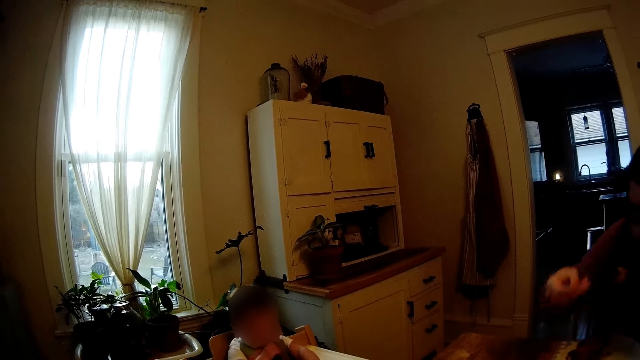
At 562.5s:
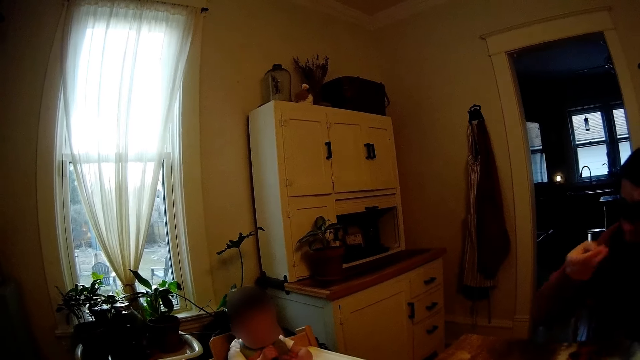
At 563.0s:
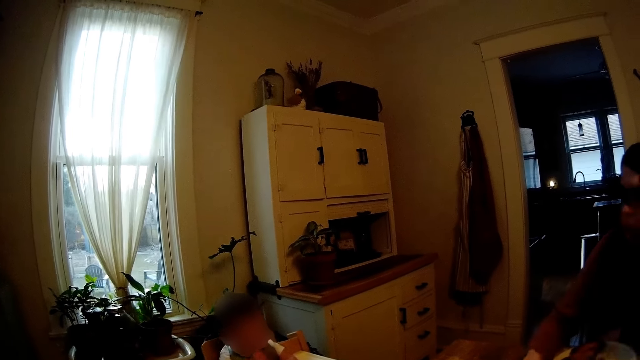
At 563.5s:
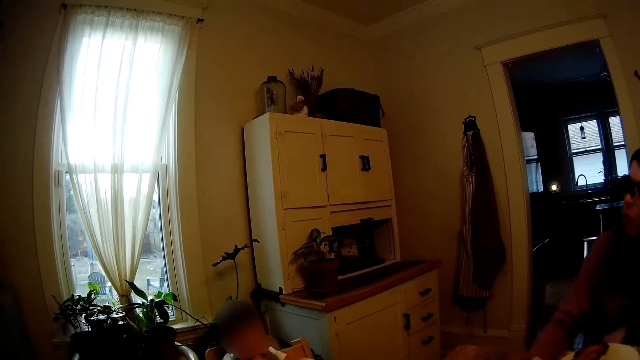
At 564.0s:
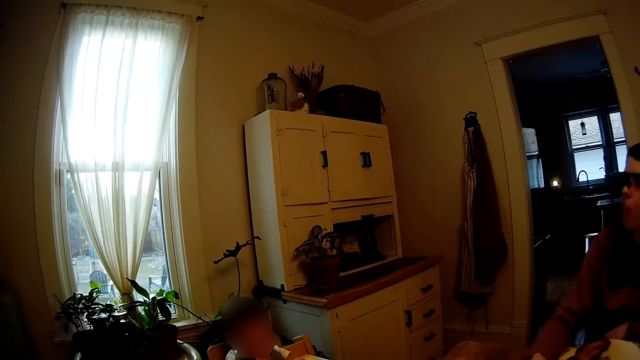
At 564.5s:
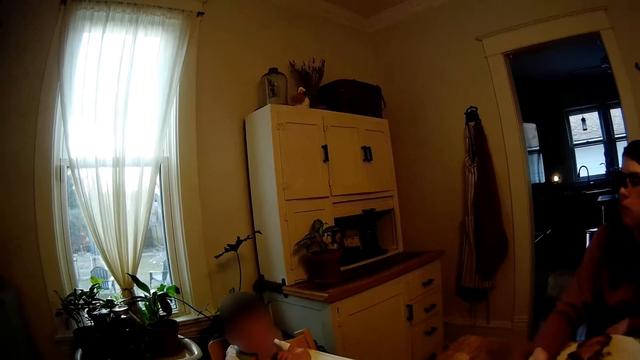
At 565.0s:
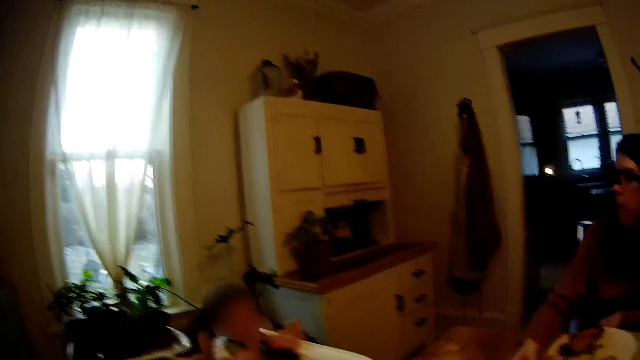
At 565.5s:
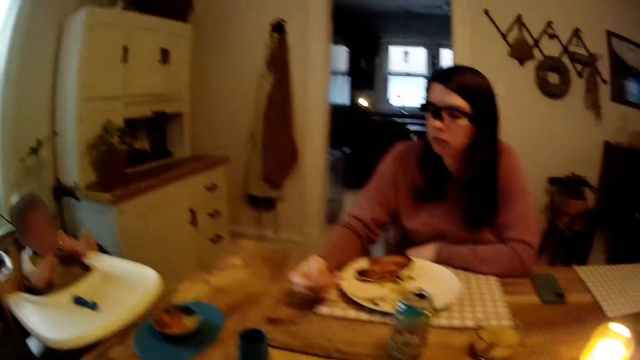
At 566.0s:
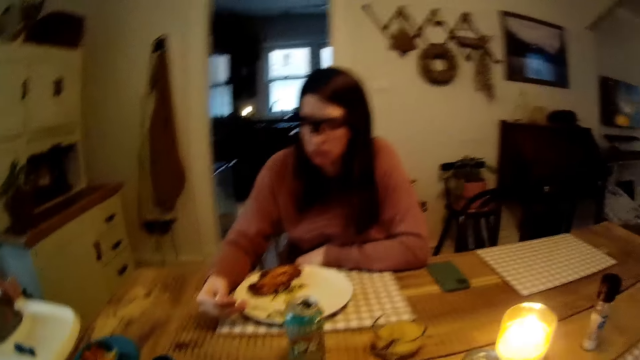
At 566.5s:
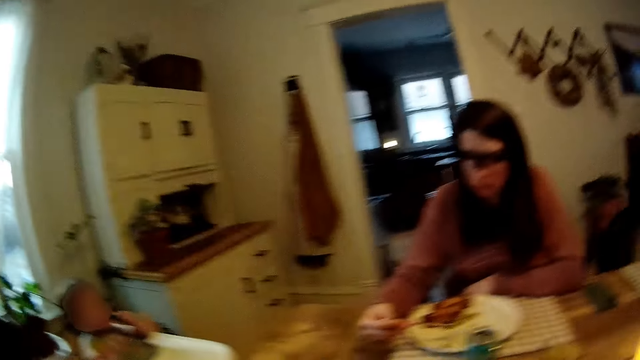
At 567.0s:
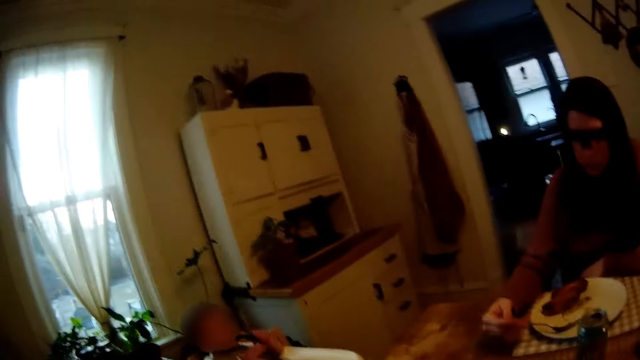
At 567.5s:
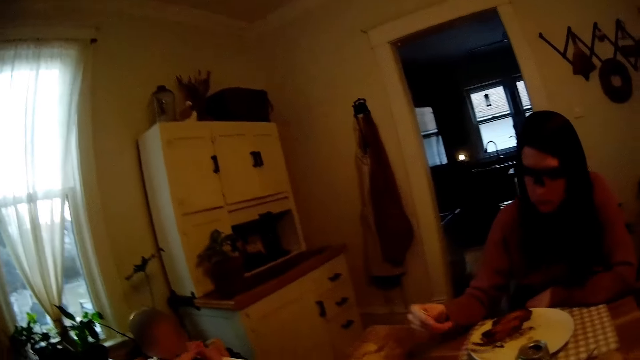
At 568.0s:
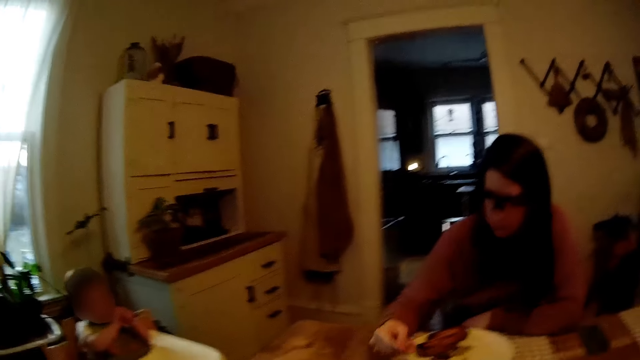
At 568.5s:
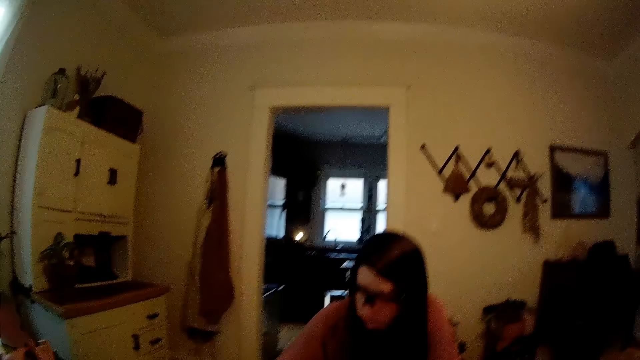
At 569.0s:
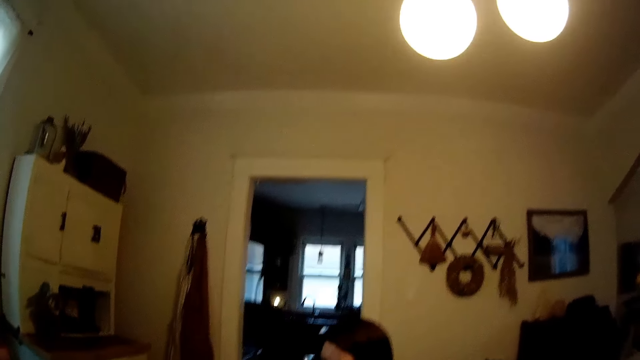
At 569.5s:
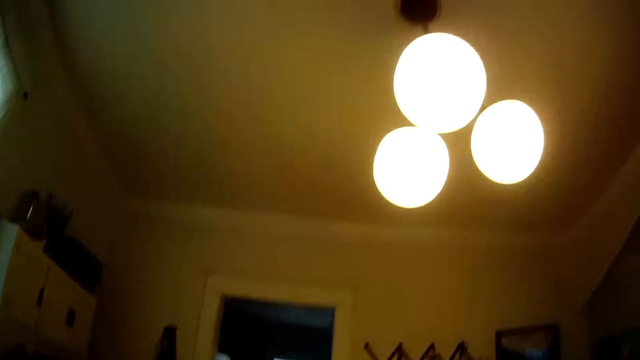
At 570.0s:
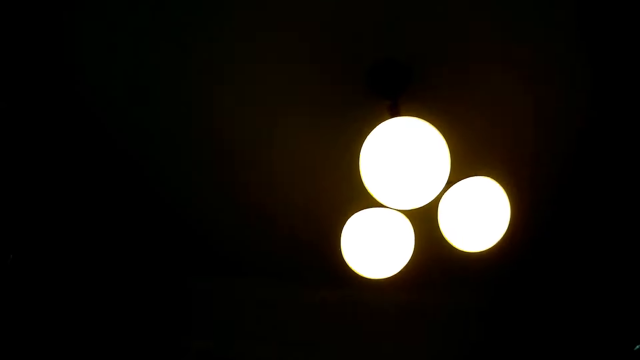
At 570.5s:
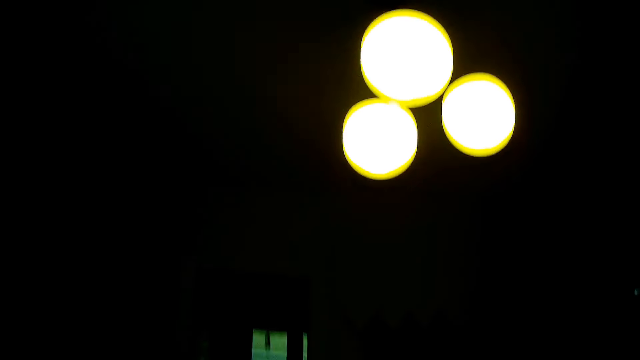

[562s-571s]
A woman eats food. The camera wearer looks around.

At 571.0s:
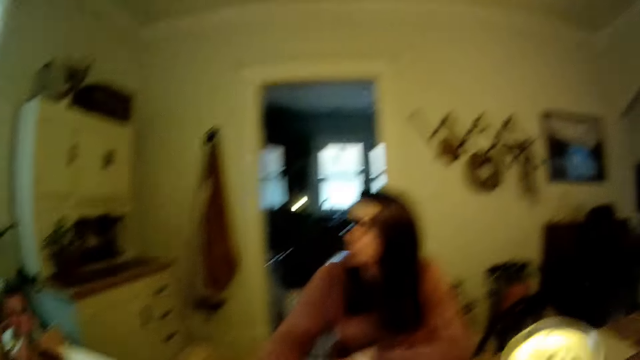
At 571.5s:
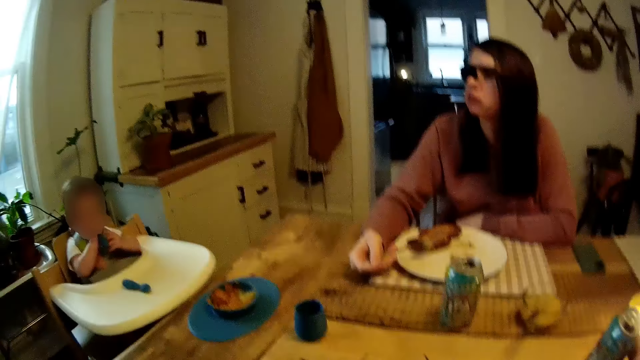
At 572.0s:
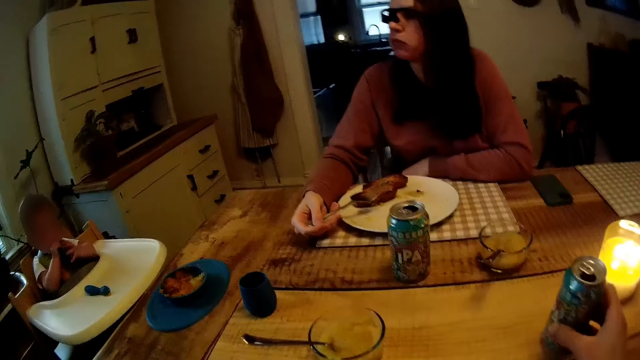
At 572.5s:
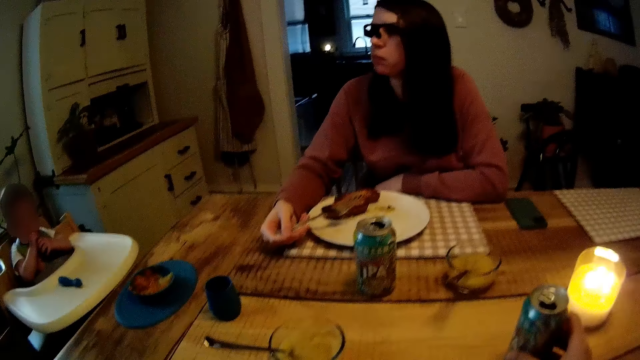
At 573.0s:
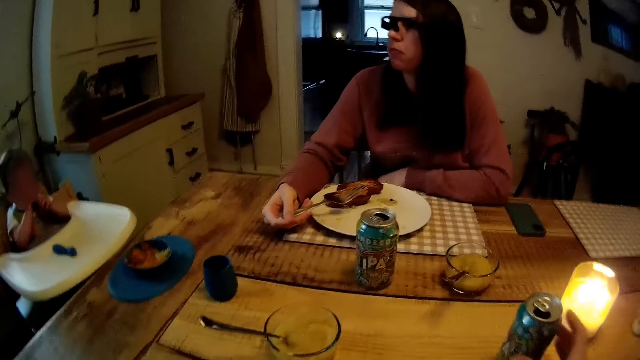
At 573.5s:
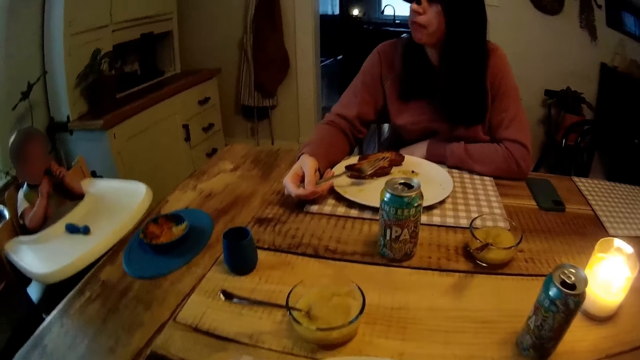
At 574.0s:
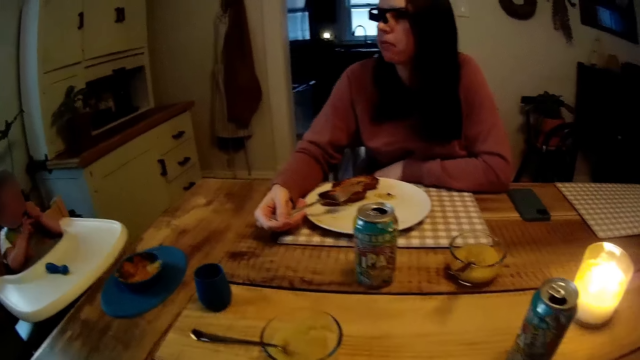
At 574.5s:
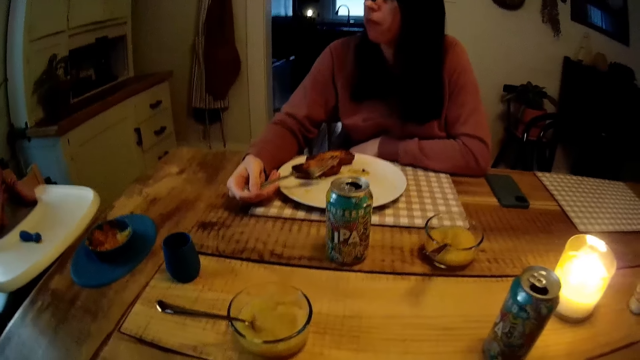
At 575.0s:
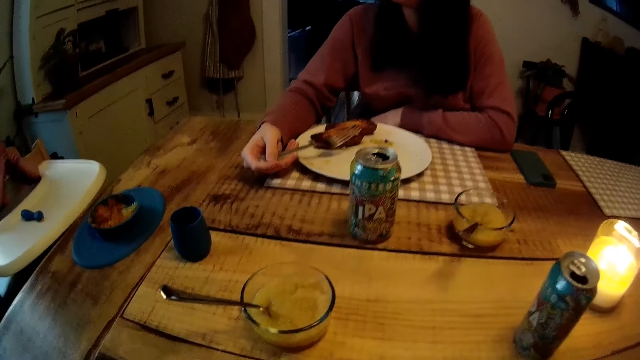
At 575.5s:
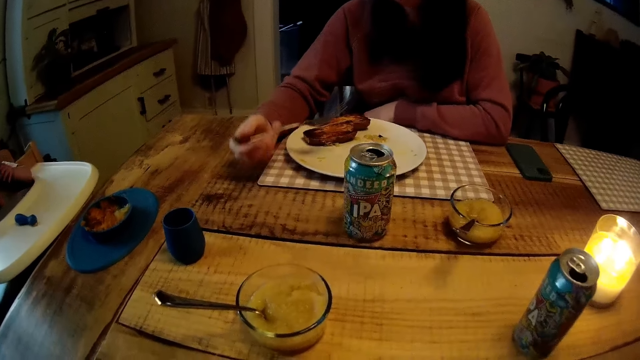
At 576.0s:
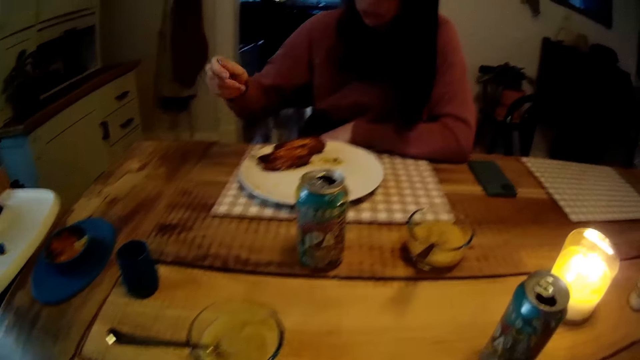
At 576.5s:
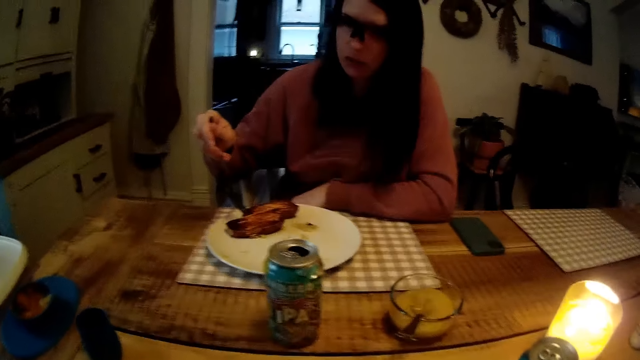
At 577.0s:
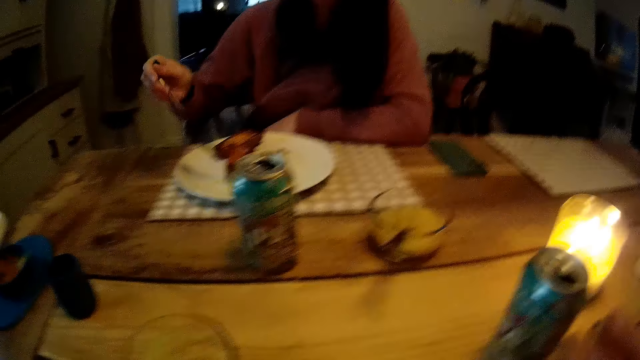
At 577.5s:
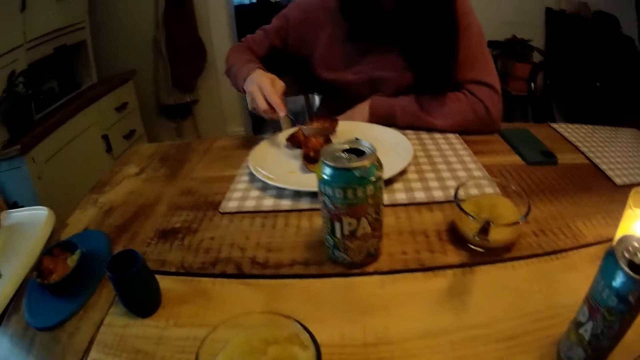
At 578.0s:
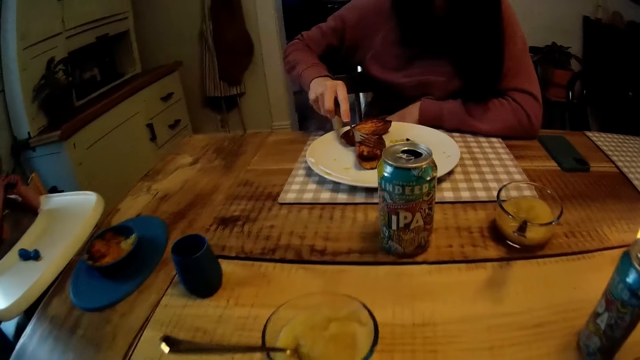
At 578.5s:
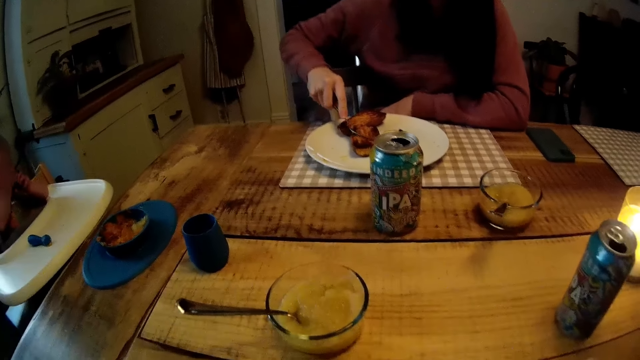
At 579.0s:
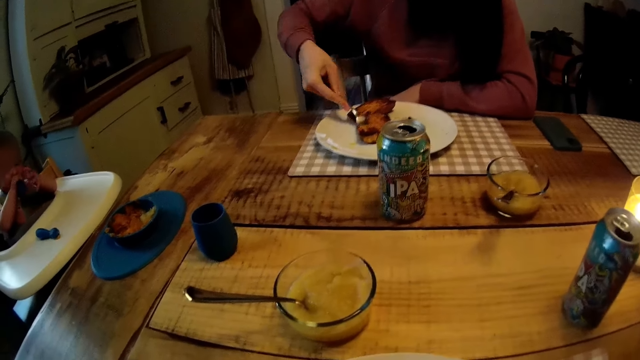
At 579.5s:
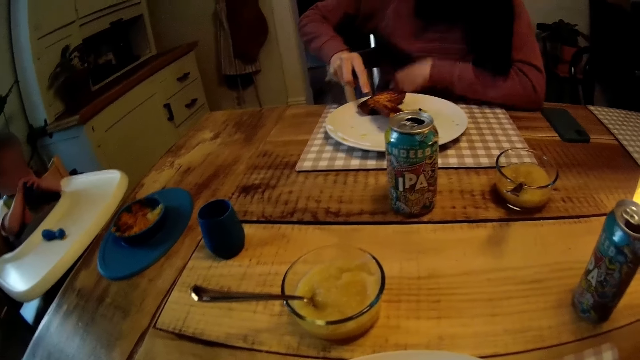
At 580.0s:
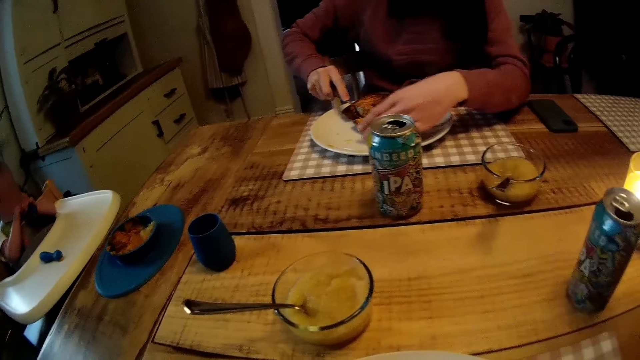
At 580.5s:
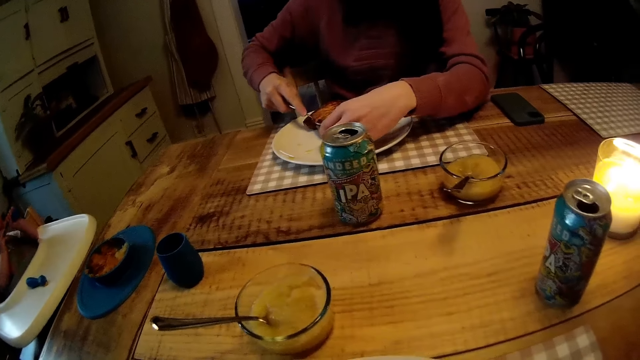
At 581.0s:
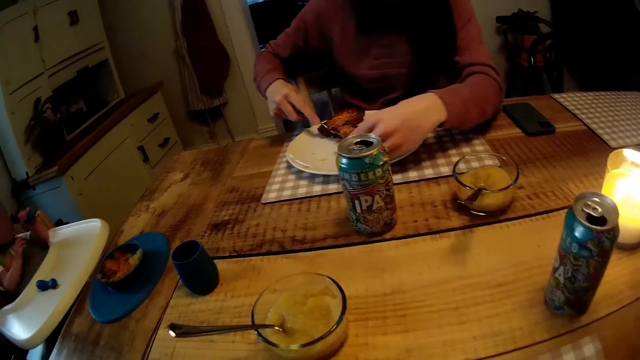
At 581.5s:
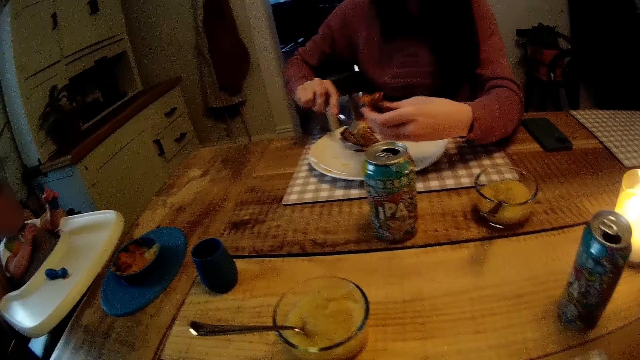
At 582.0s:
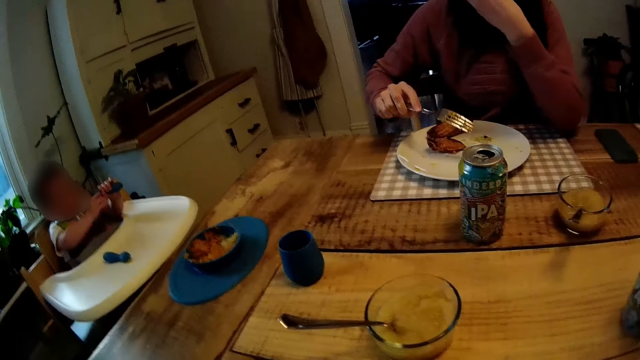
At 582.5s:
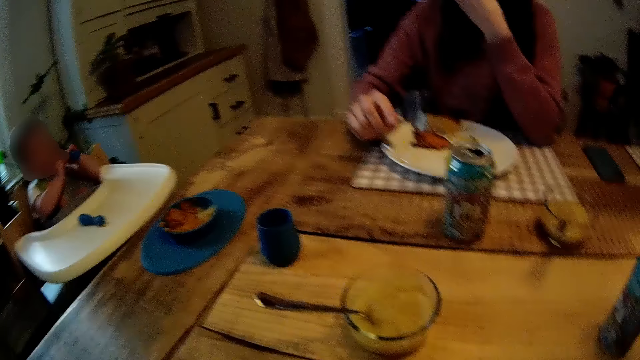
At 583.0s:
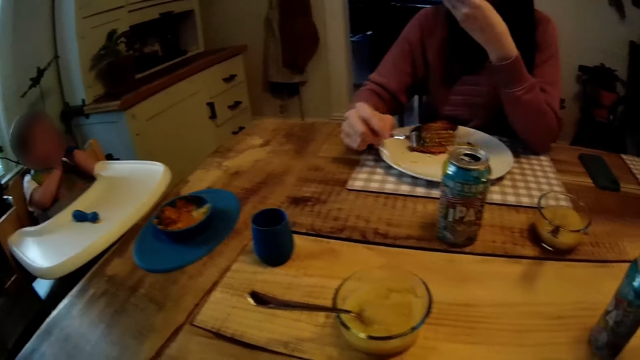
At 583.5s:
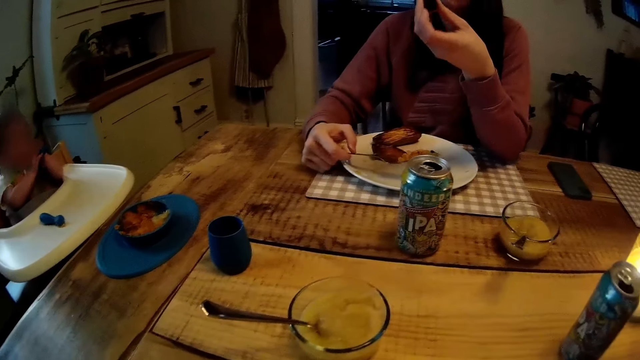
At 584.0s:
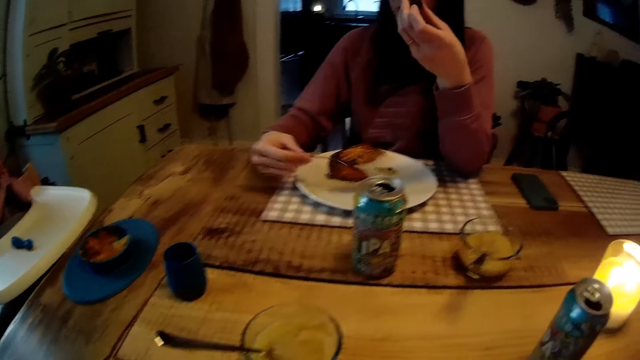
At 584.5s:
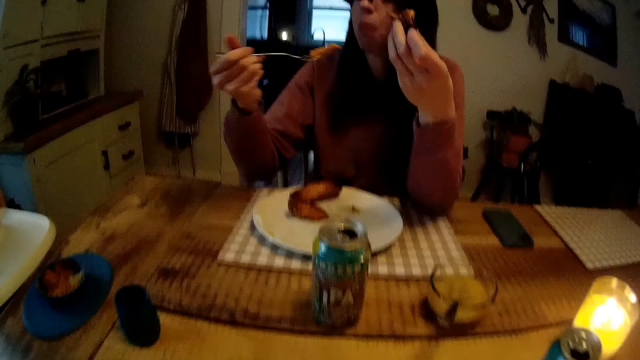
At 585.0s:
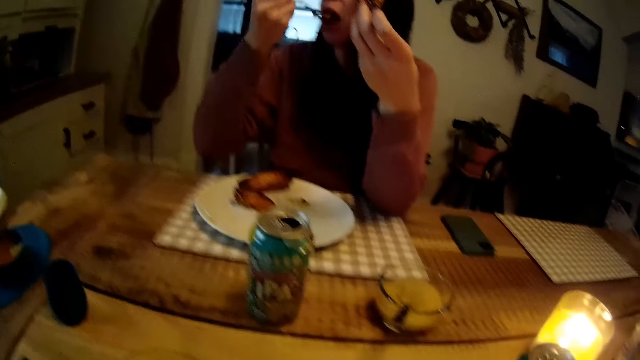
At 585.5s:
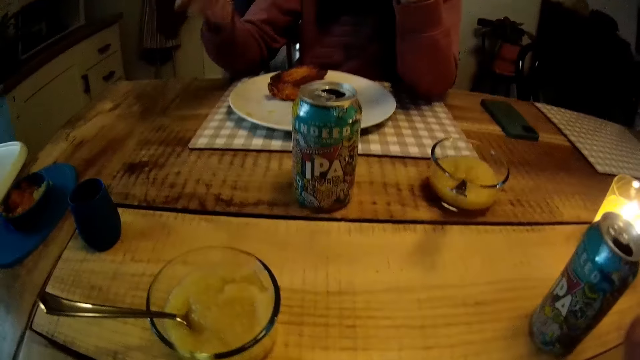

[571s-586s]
A baby holds a spoon in the mouth. A woman cuts the food with a fork. The woman holds the food. The woman cuts the grilled steaks in the plate with her left hand. The woman eats the grilled steaks in the plate with her left hand. The baby holds the spoon. The woman eats the food.
